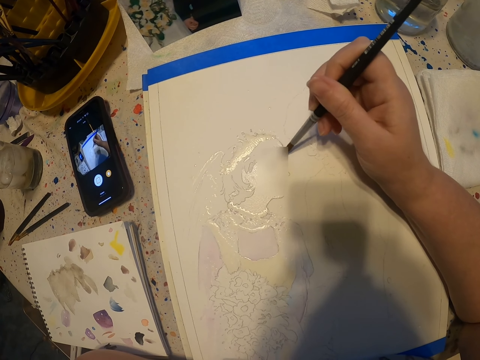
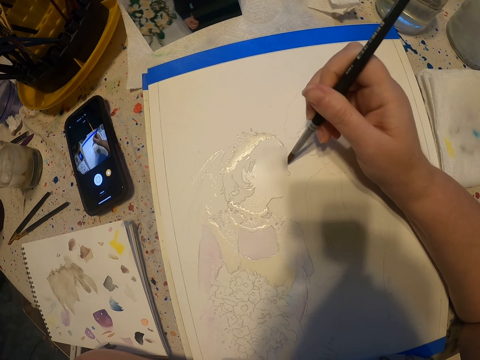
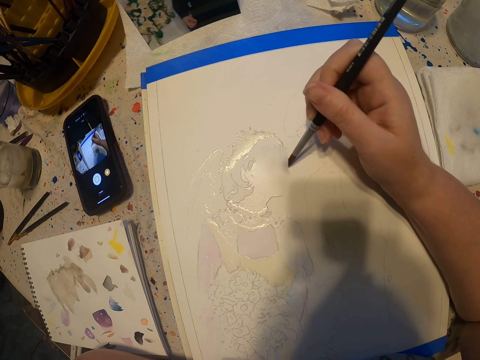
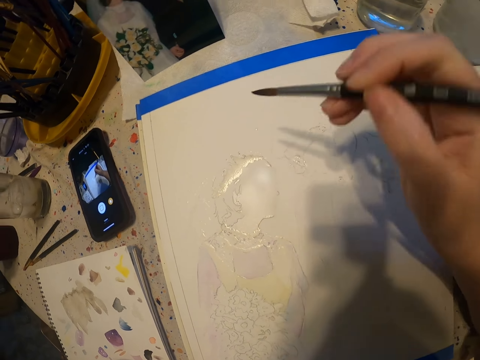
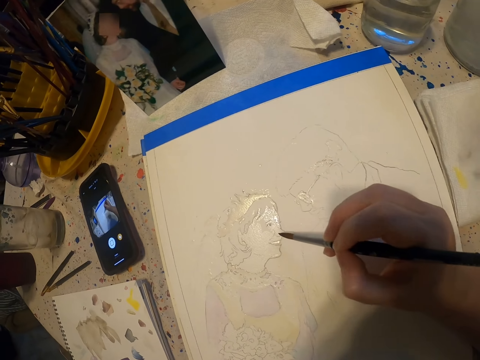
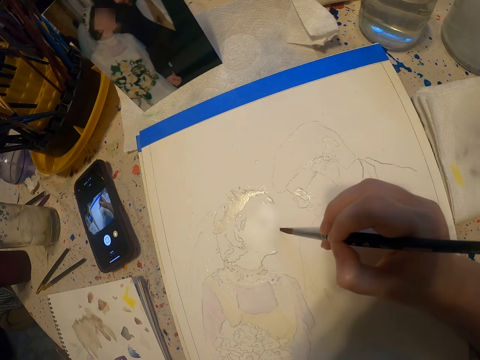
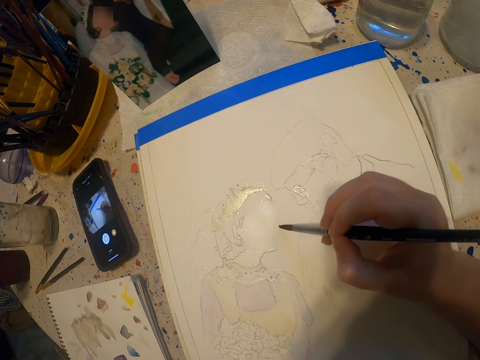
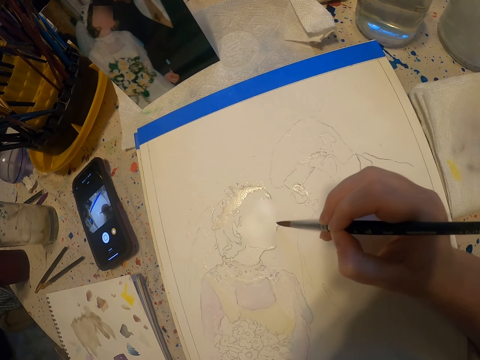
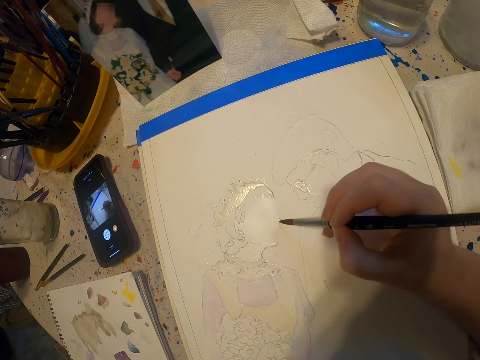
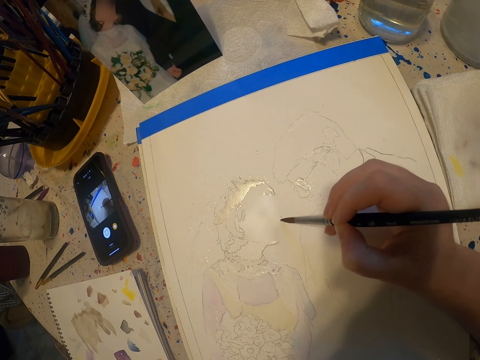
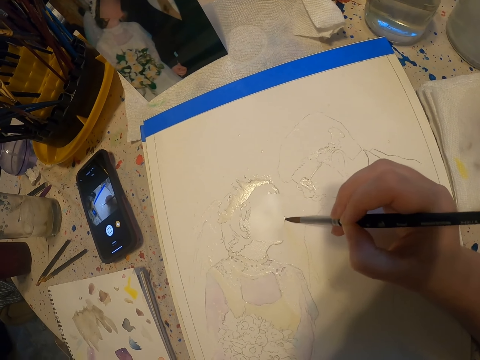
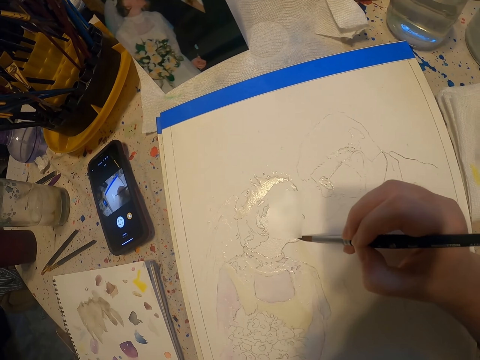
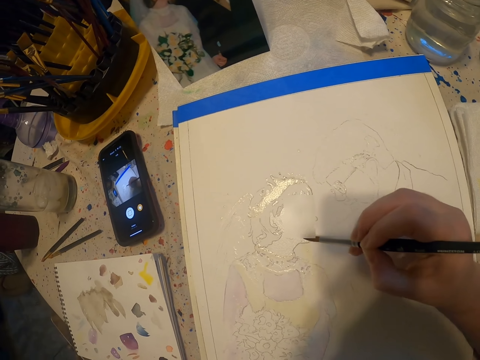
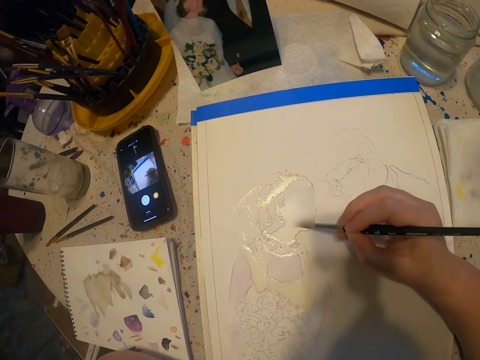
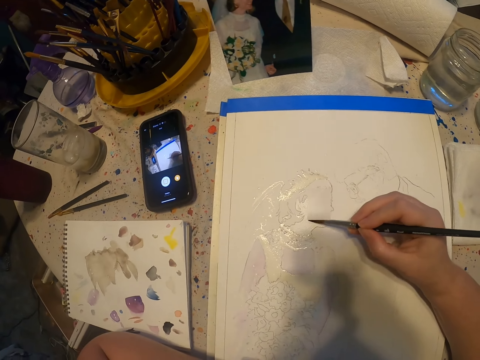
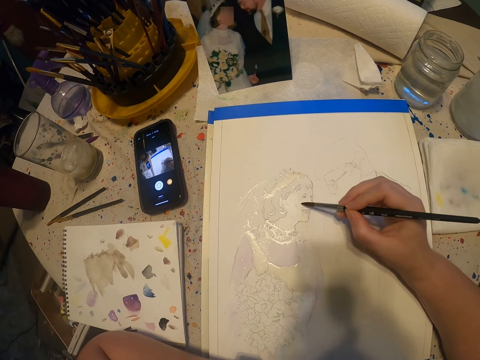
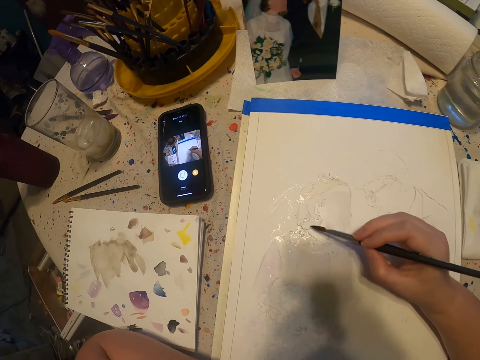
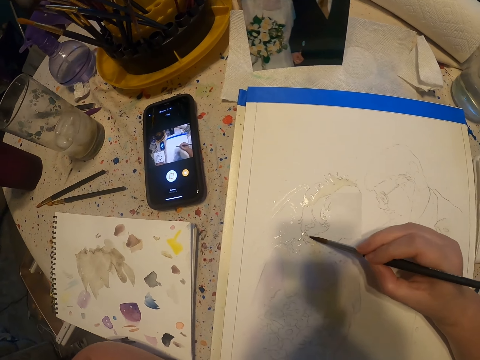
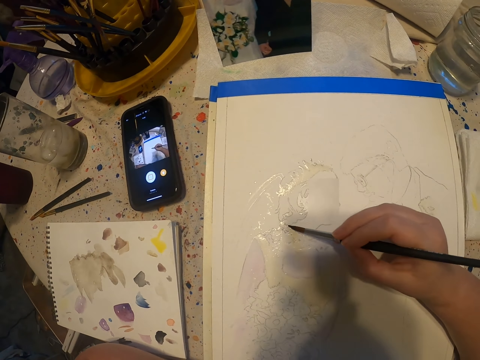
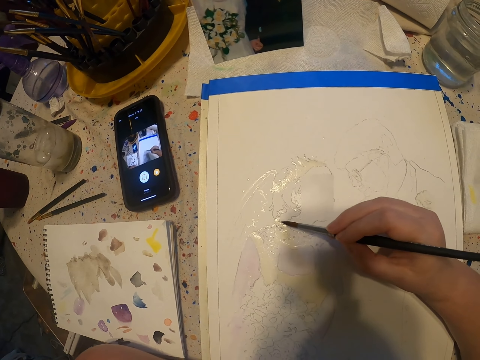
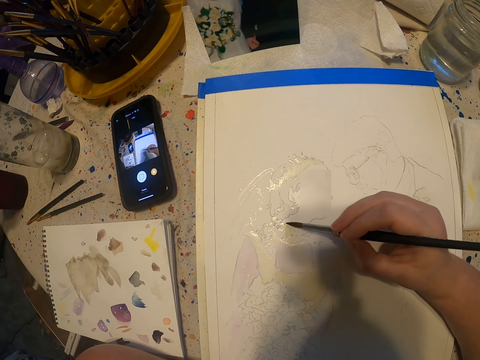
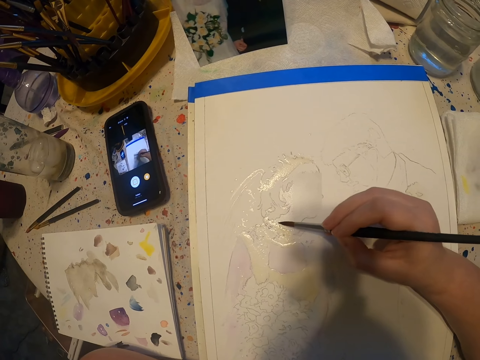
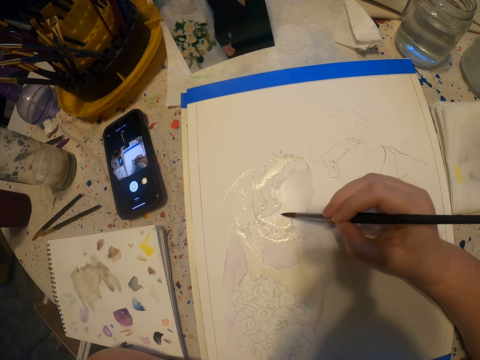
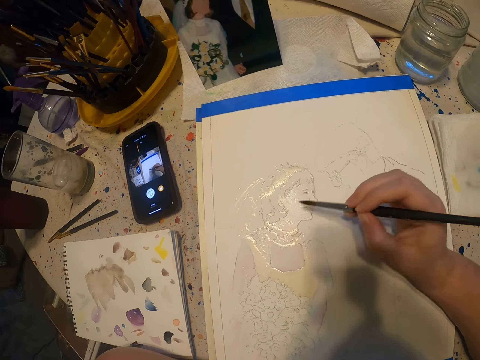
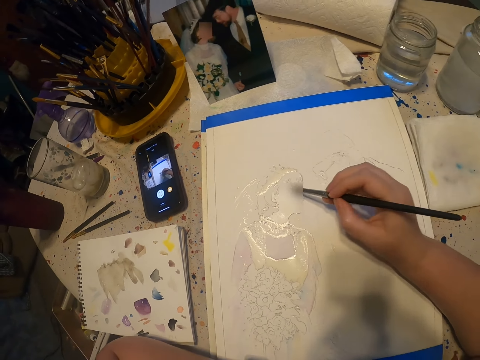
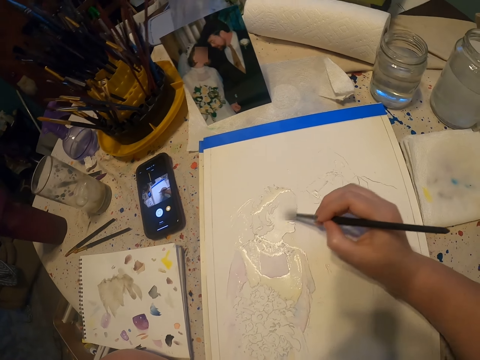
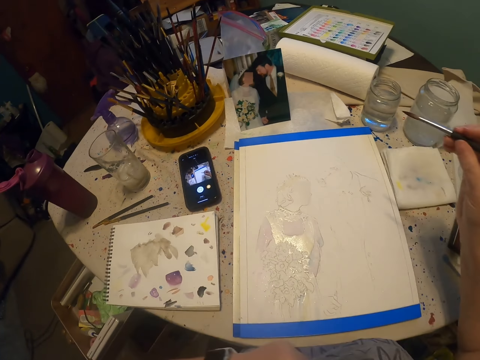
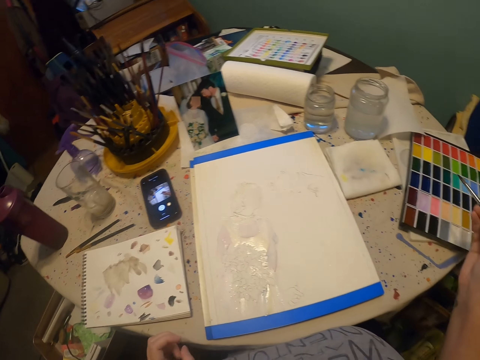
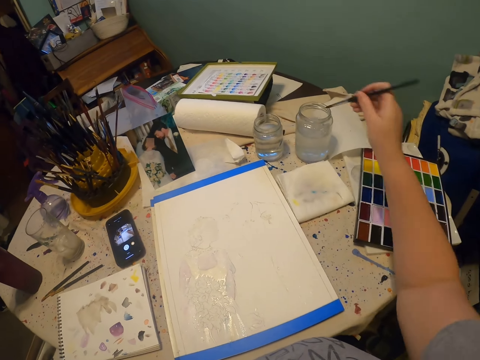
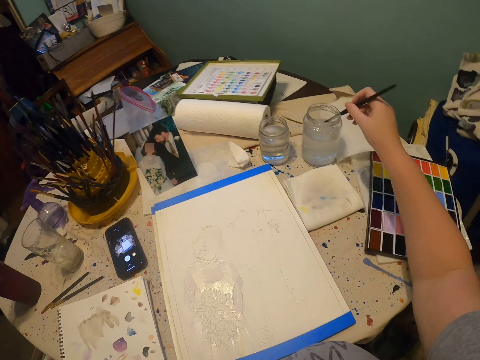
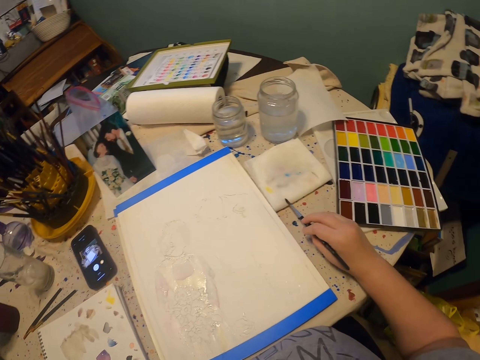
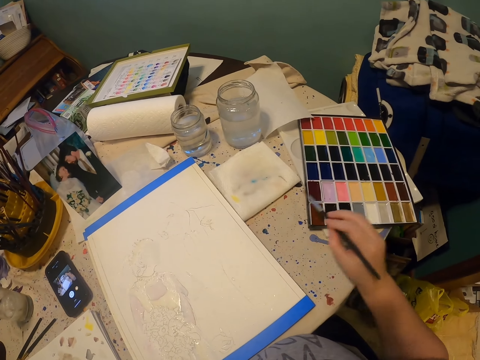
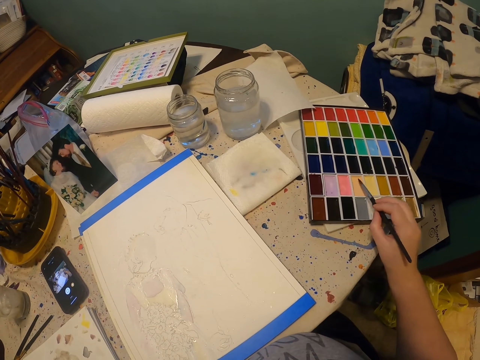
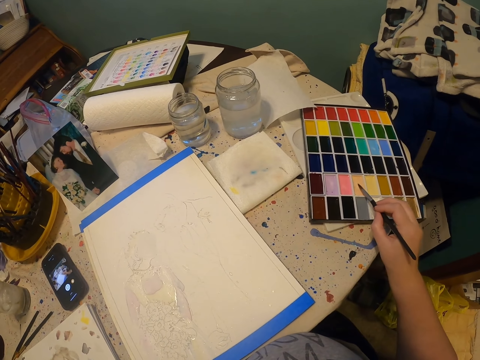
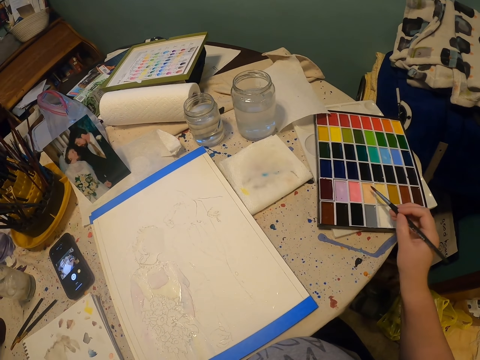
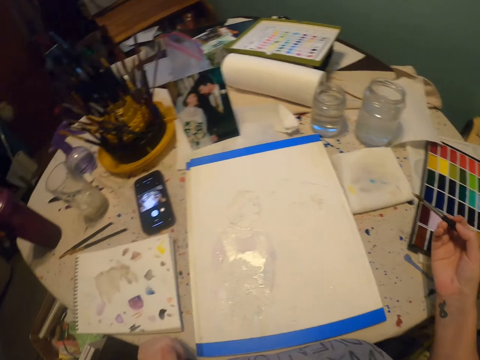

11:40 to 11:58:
The camera wearer moves a hand. They paint on the paper. They put the brush on a paint panel. They move a hand. They dip the paint brush on the colorless solution. They remove excess solution on the paint brush. They dip the paint brush on the paint kit.

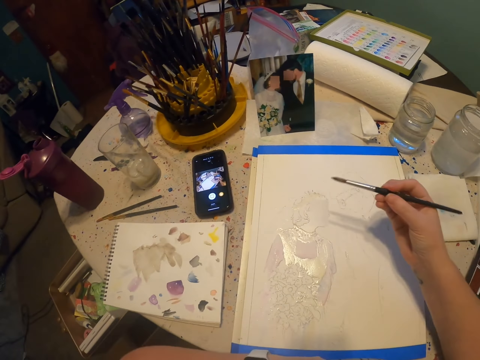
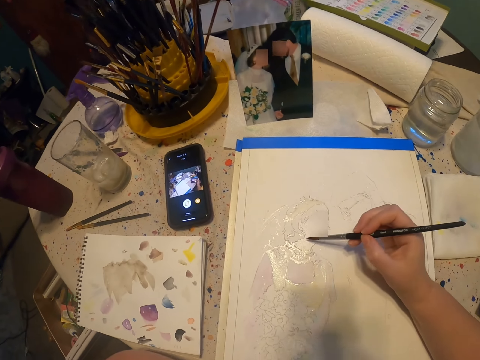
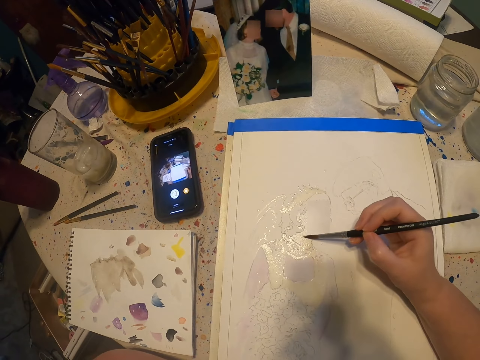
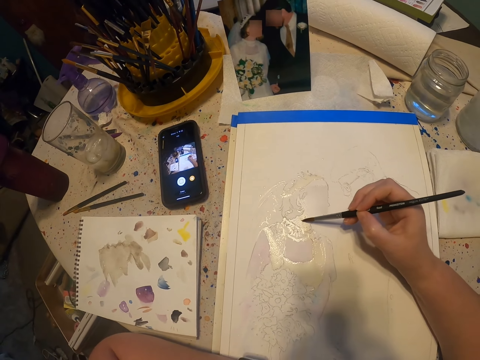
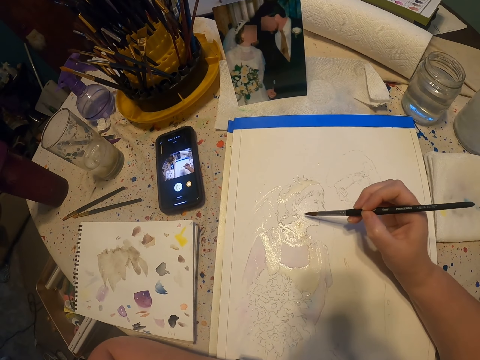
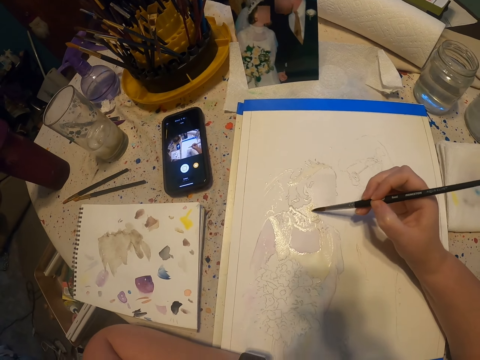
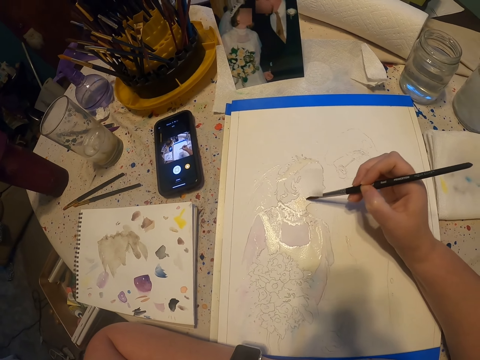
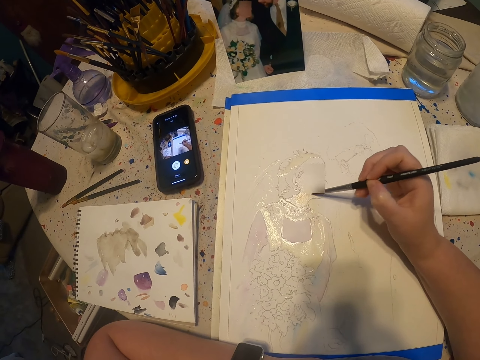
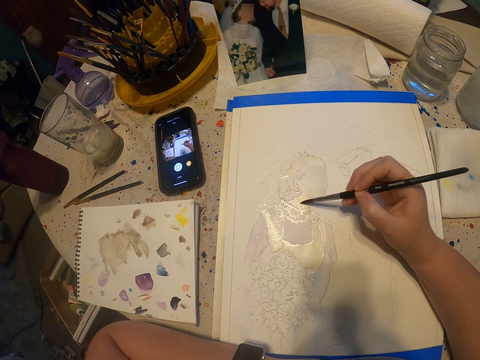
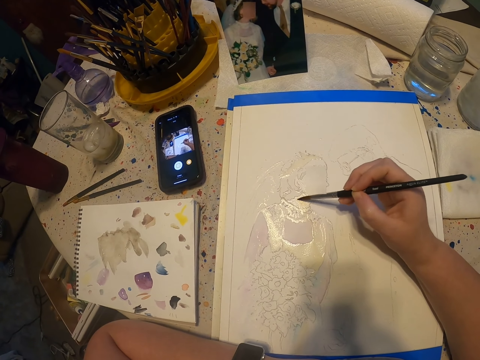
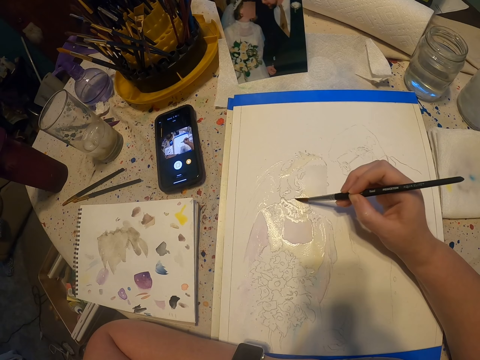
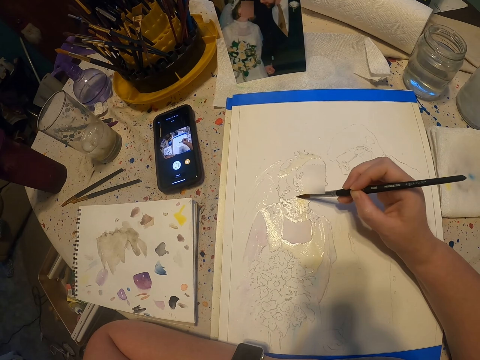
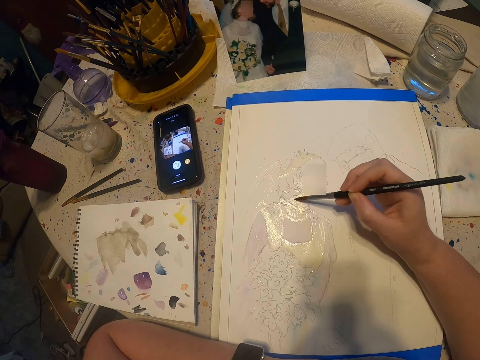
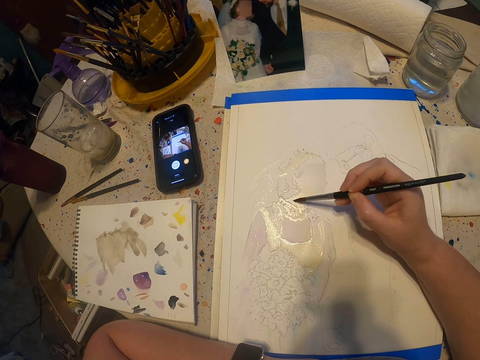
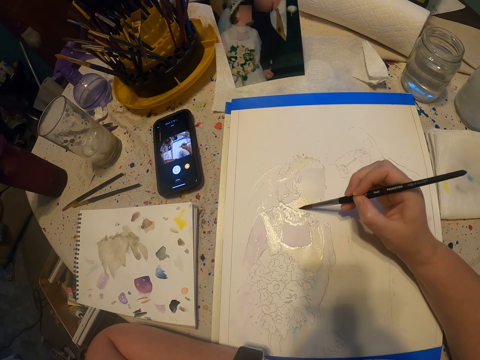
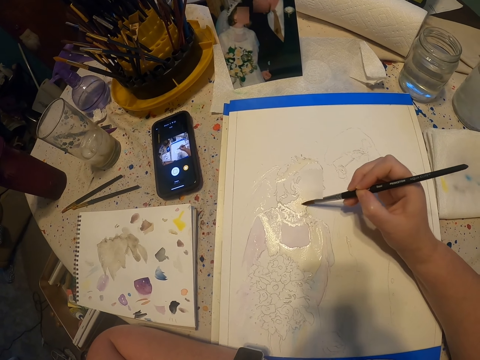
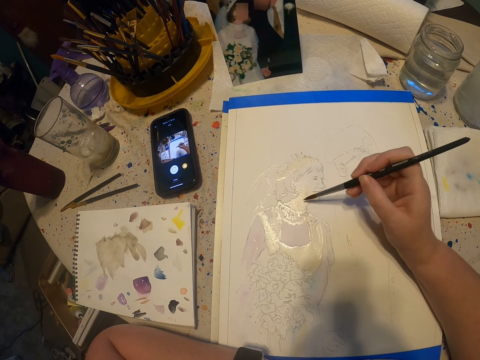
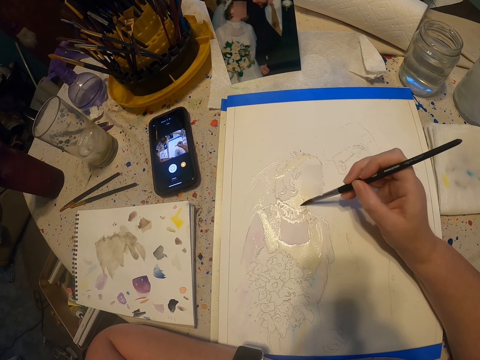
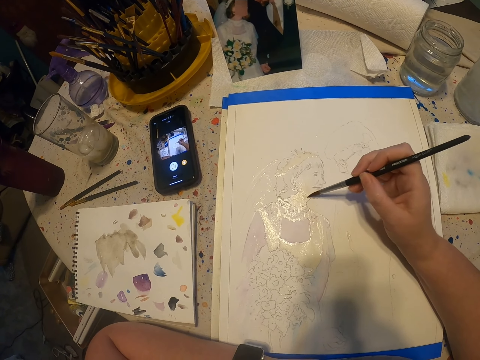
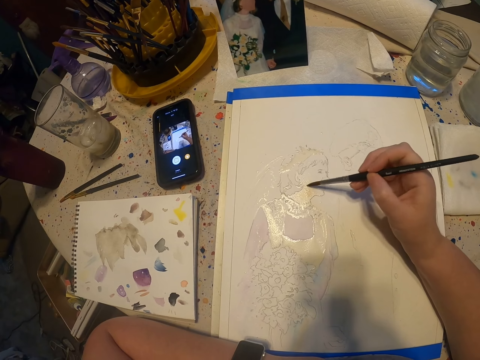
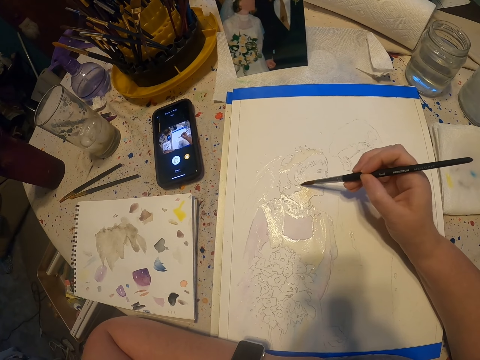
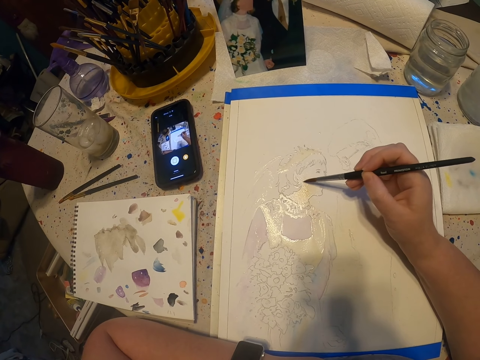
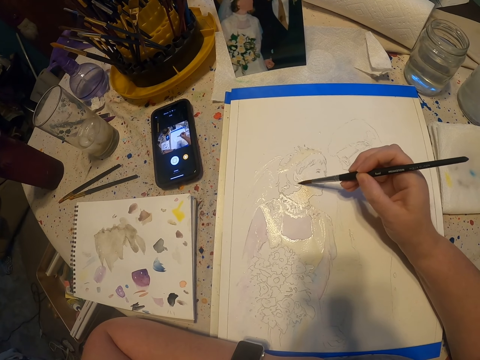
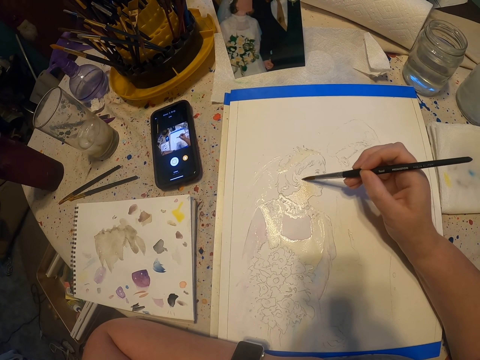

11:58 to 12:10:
The camera wearer paints on the paper.
